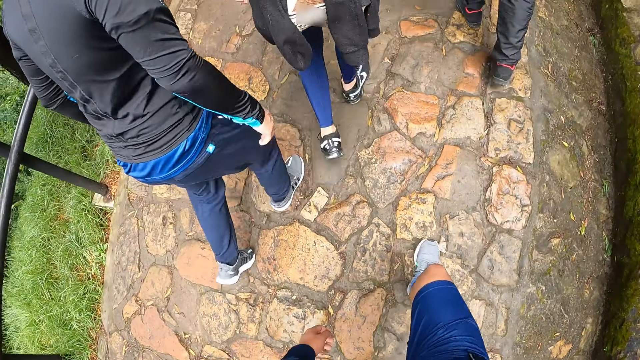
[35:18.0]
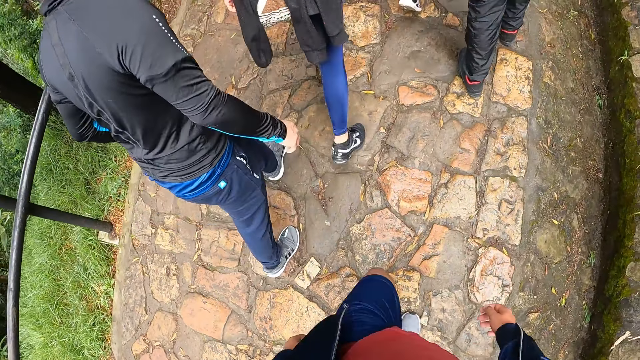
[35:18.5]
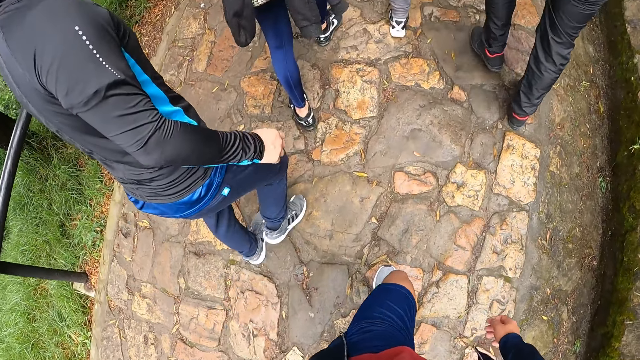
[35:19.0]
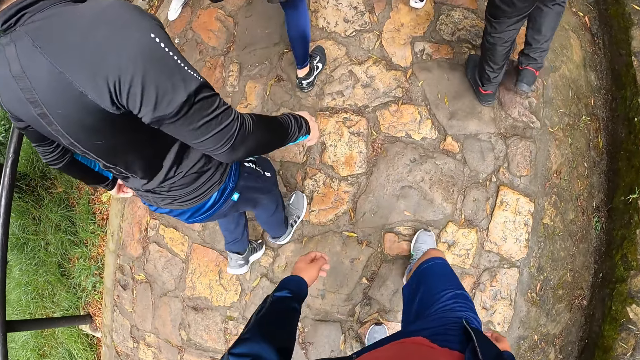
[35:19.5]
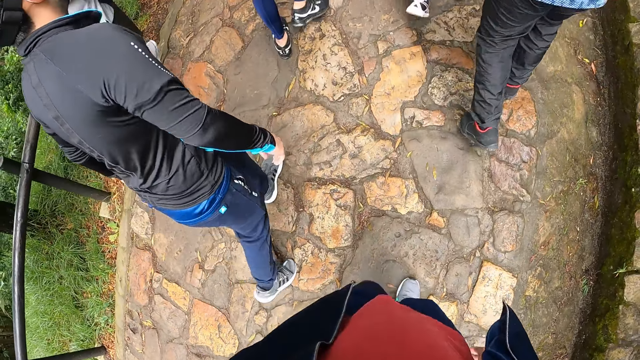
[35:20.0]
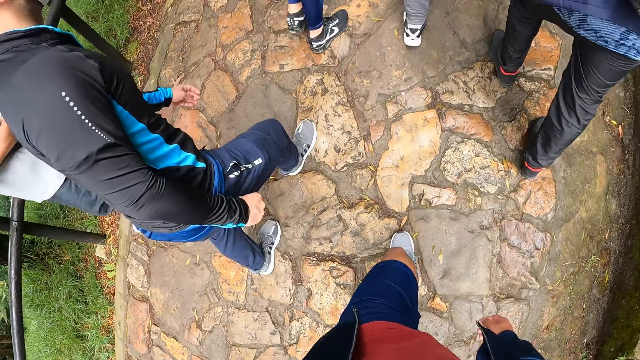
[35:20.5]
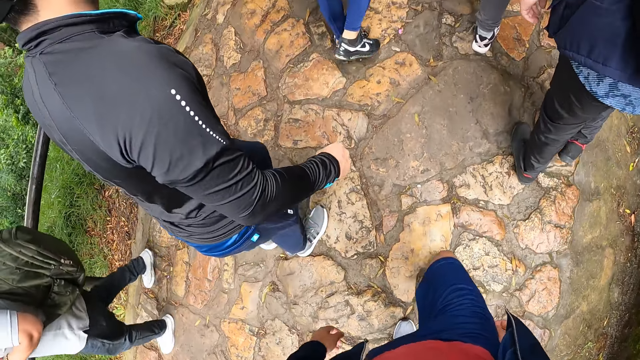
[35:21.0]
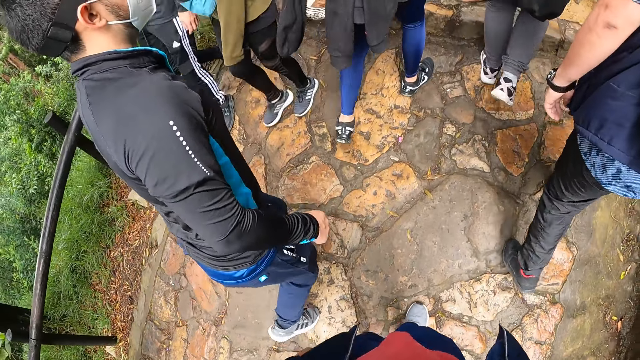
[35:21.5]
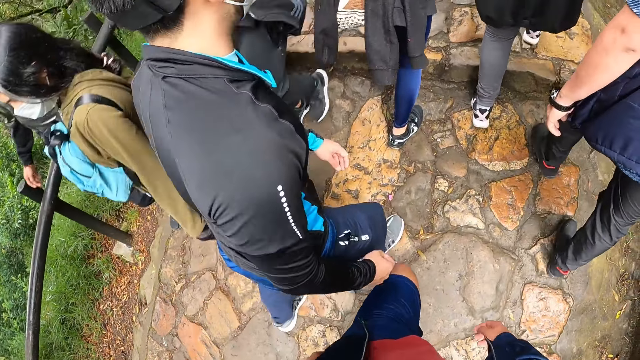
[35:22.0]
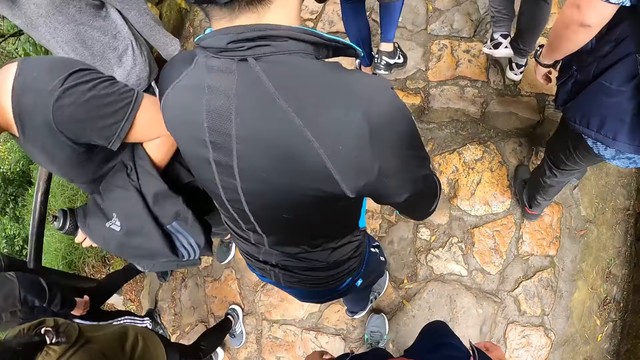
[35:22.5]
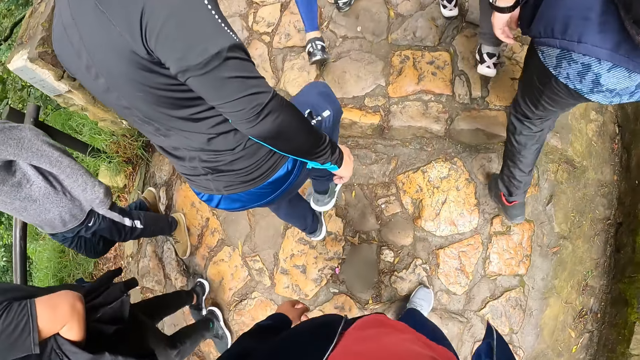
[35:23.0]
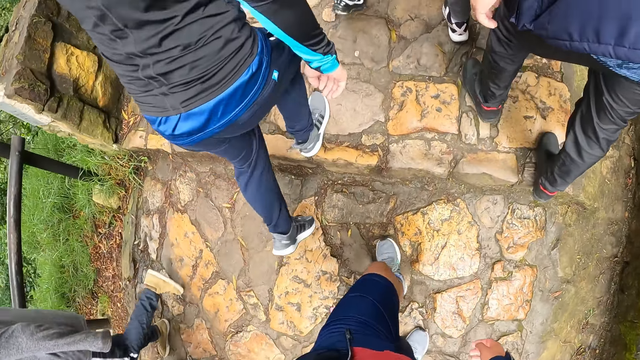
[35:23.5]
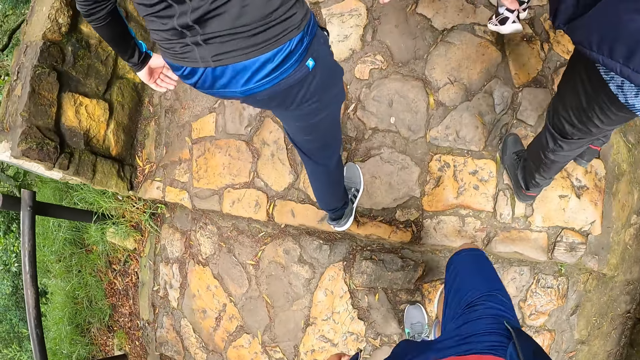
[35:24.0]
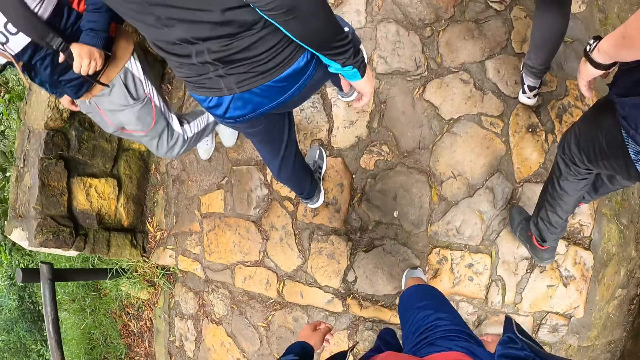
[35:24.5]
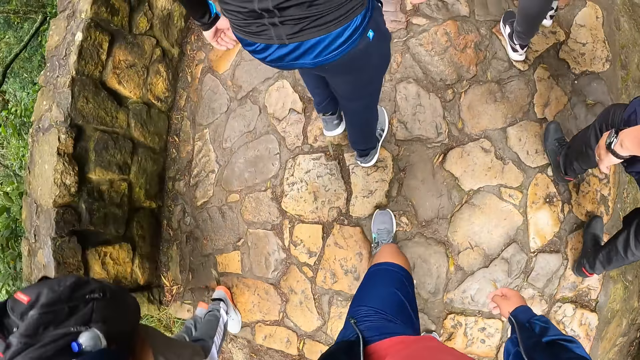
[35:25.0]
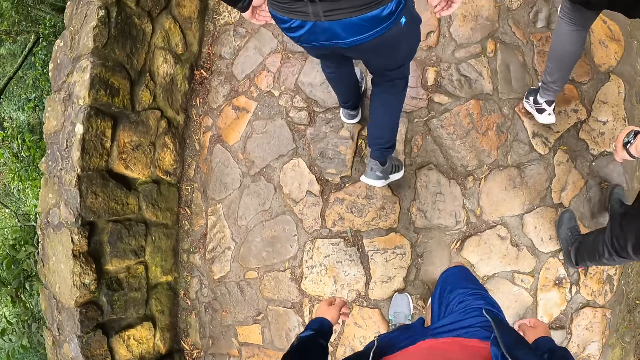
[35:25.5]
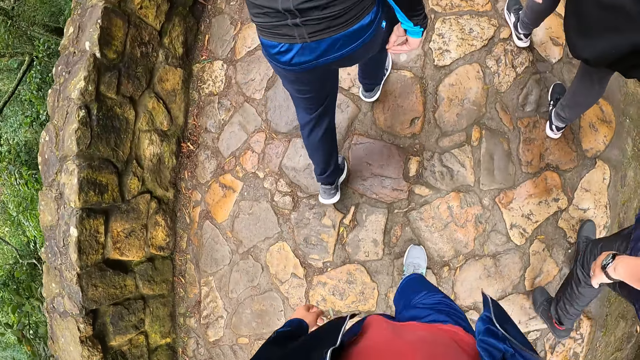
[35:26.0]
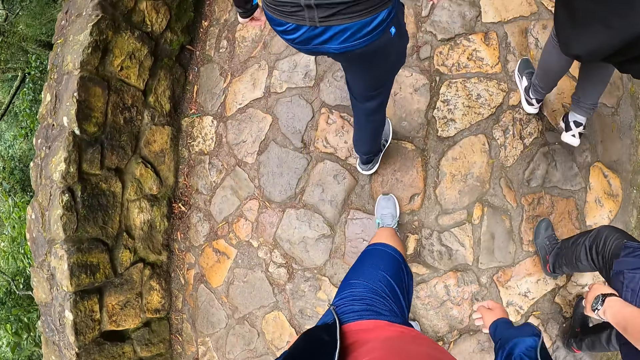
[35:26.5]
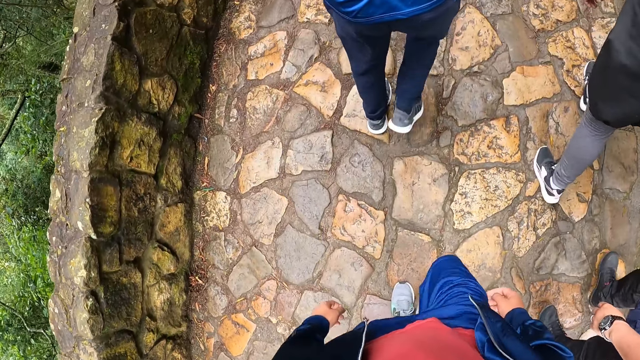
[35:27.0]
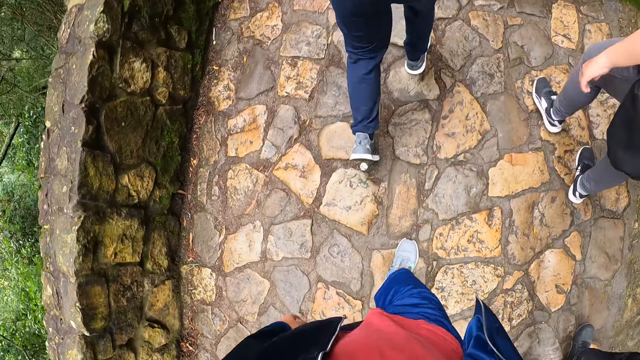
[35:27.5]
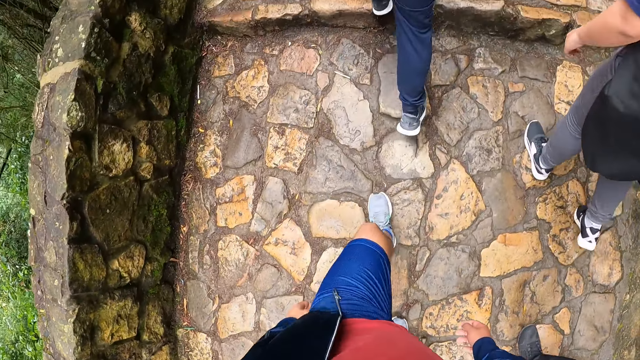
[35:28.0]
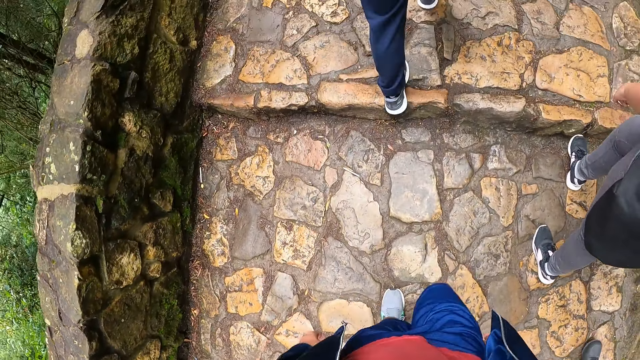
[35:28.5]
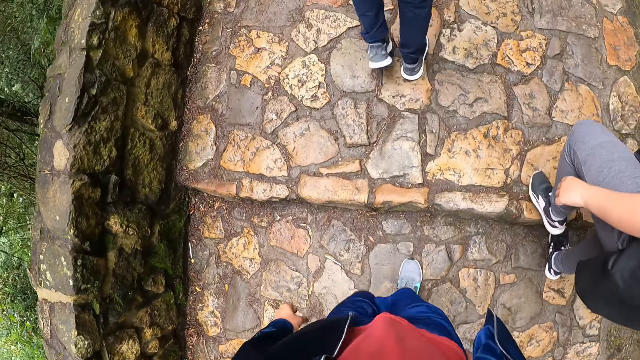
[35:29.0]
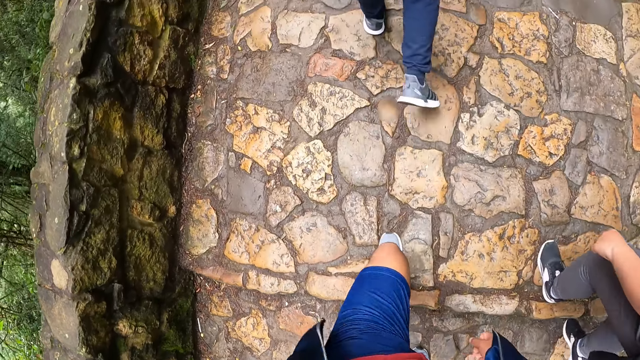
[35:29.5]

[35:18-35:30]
A person walks downstairs. Another person walks downstairs. Another person walks downstairs. Another person walks downstairs. Another person walks downstairs. Another person walks downstairs.

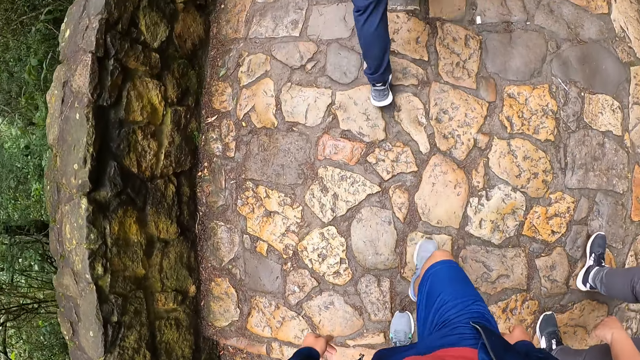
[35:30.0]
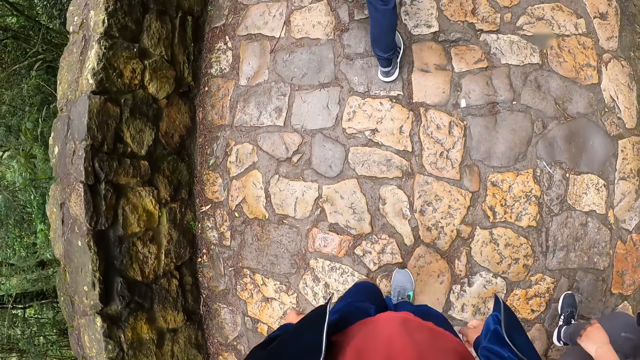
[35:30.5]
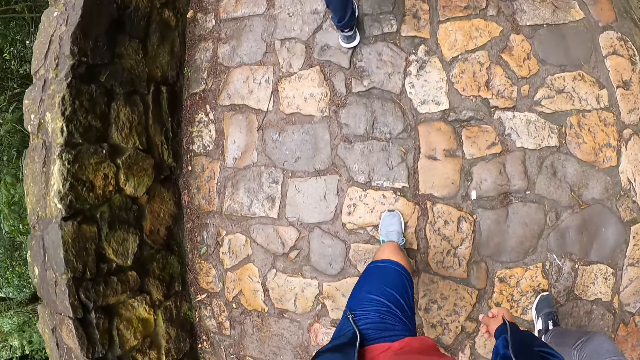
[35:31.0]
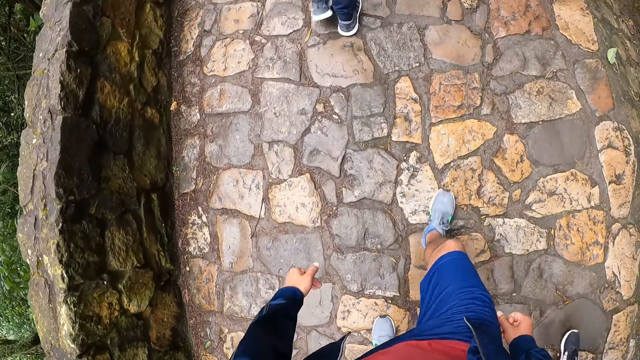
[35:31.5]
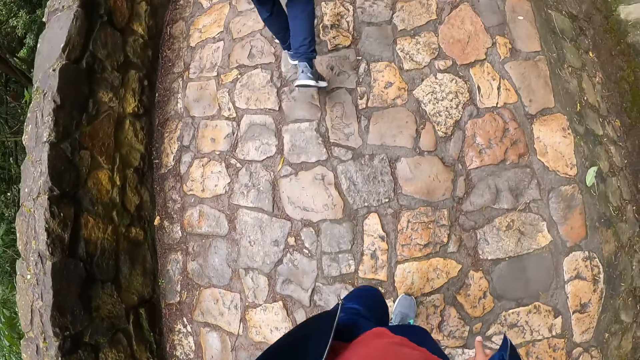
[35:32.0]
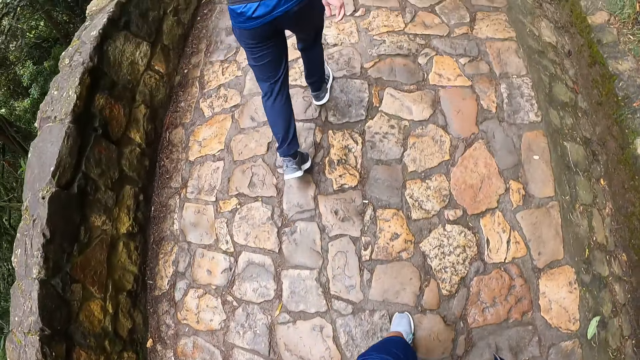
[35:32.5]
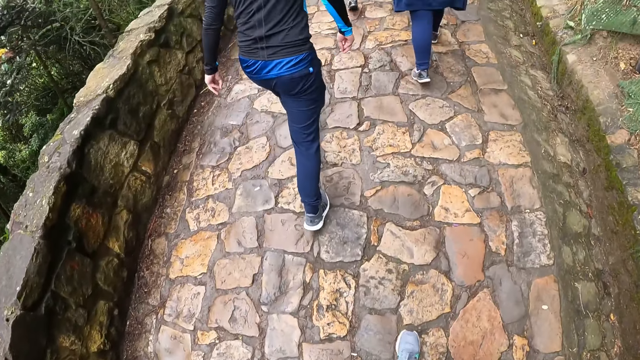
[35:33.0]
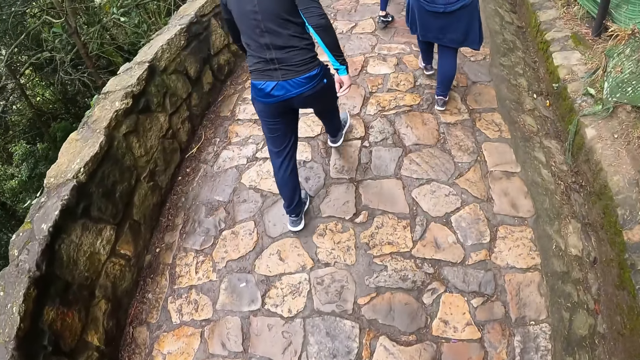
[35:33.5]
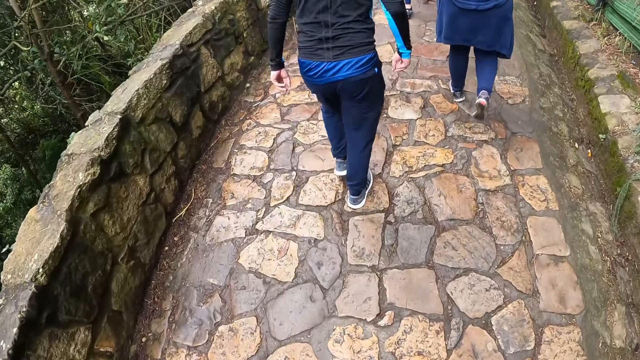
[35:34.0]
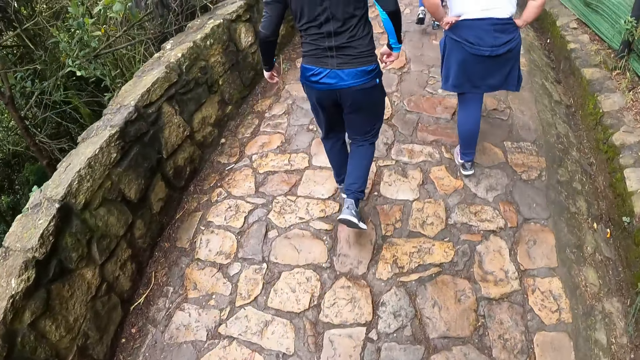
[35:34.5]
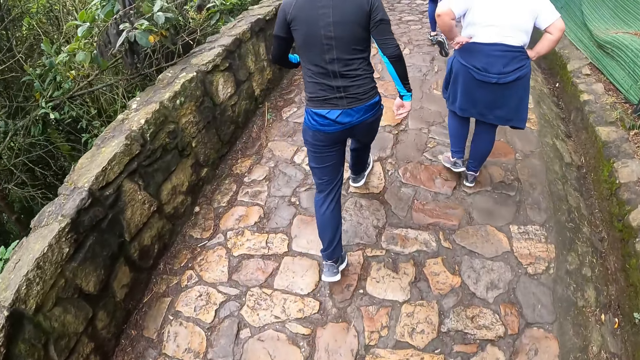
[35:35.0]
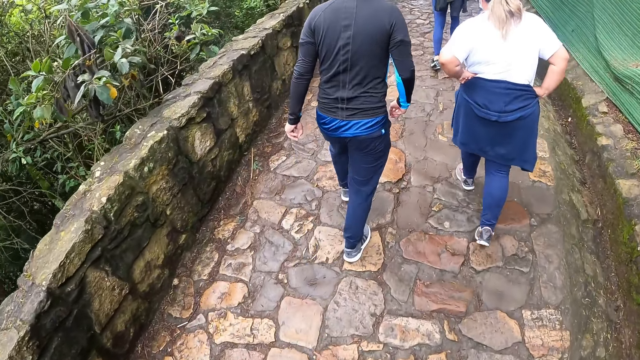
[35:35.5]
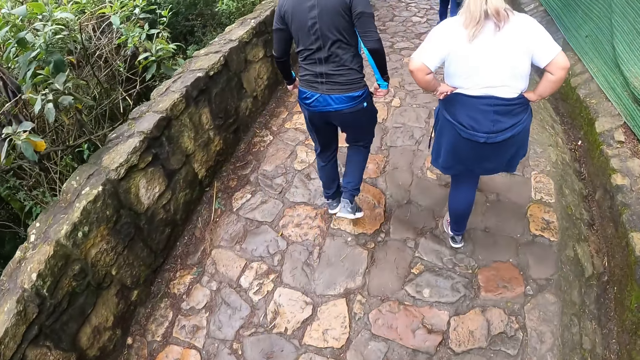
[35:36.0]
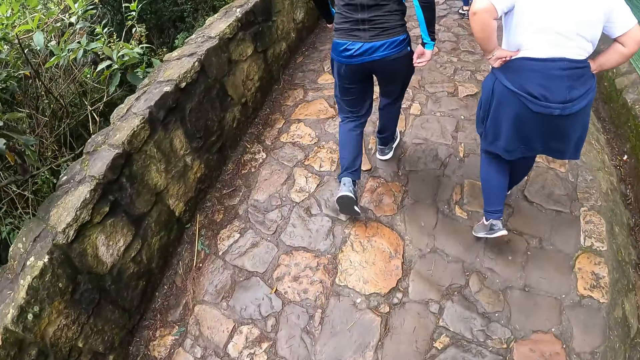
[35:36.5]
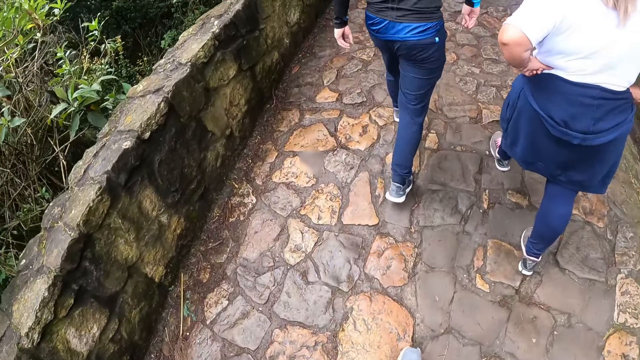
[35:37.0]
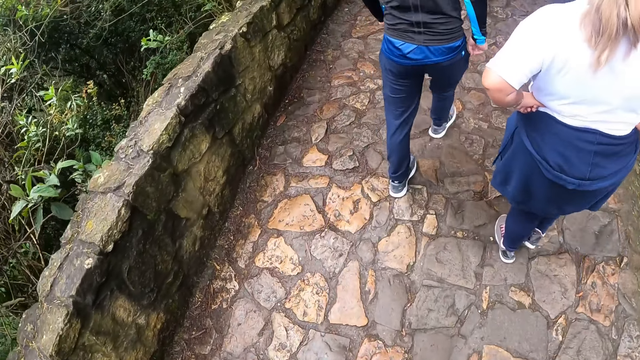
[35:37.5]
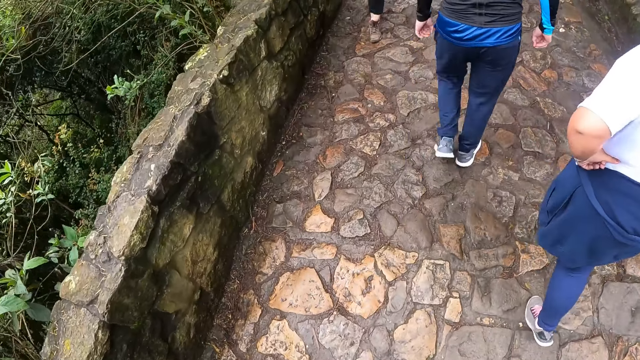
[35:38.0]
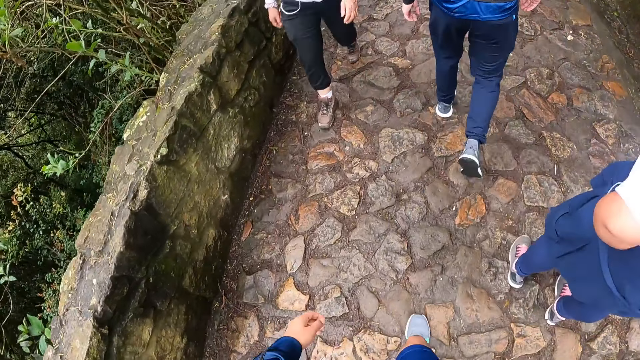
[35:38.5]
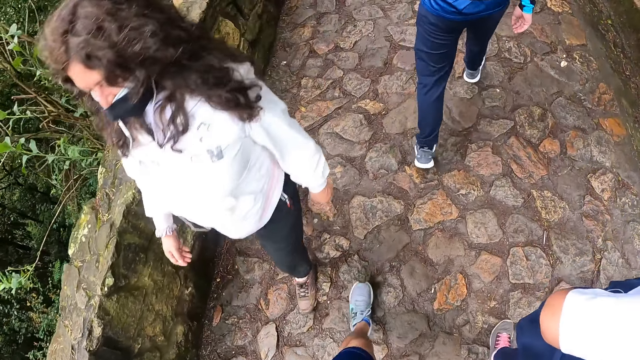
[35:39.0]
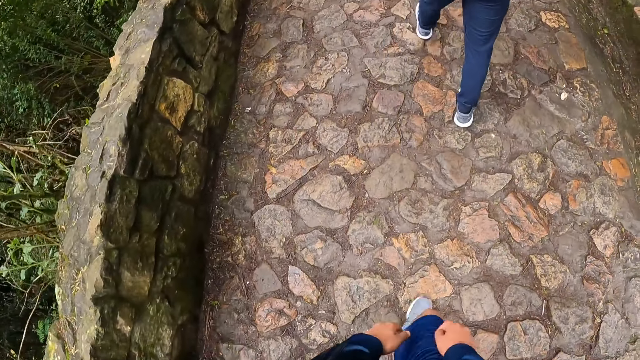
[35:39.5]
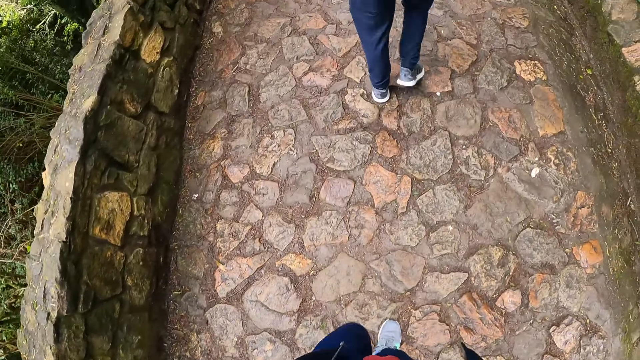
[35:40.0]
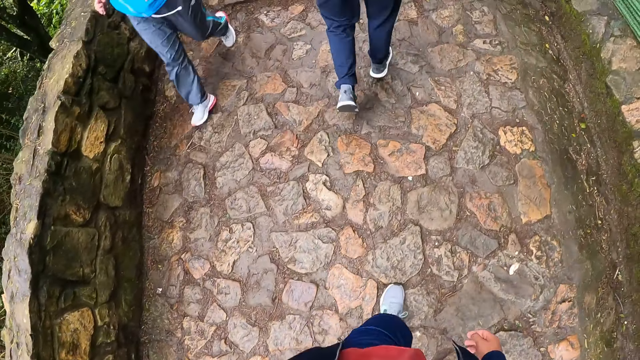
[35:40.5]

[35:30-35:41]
A person holds the waist. Another person walks downstairs.
